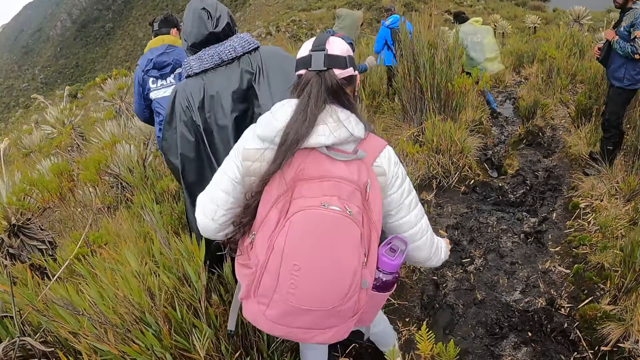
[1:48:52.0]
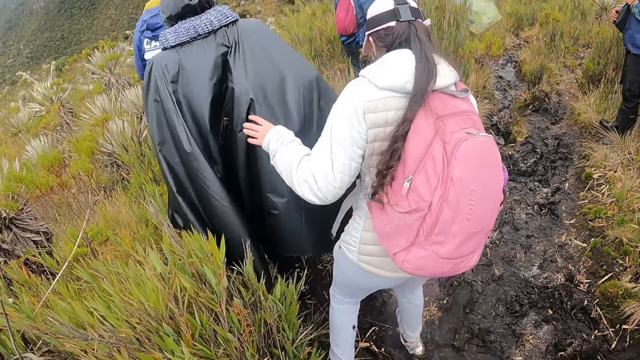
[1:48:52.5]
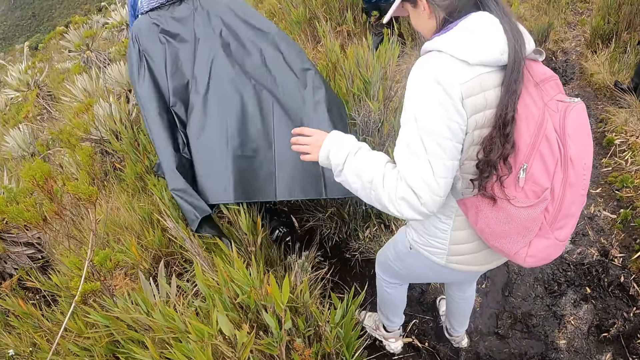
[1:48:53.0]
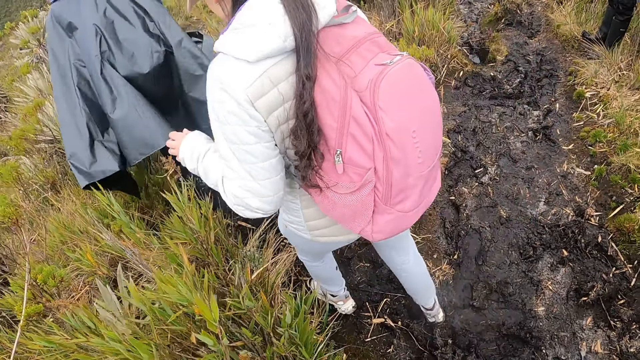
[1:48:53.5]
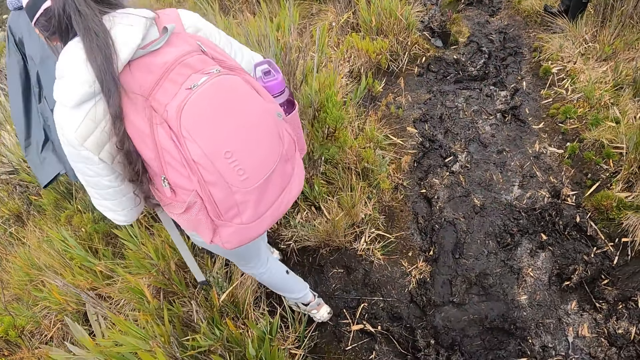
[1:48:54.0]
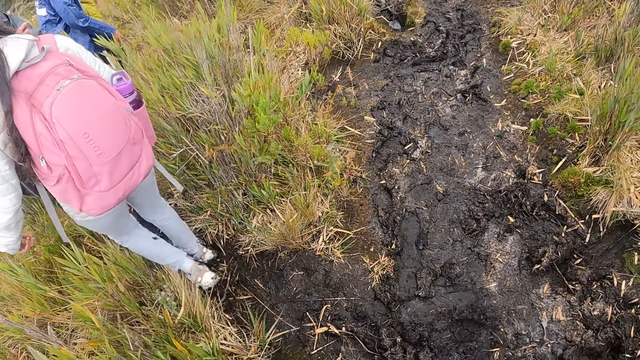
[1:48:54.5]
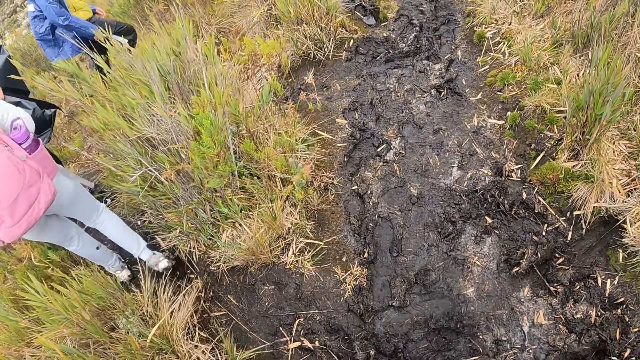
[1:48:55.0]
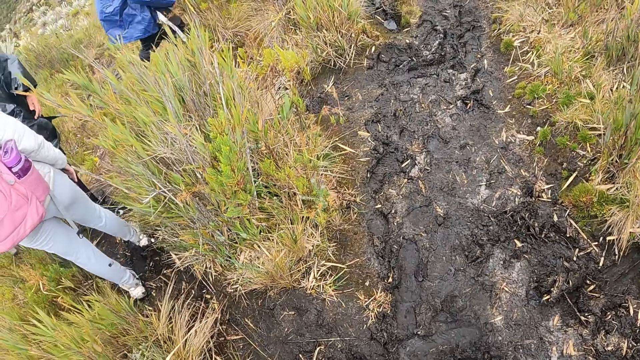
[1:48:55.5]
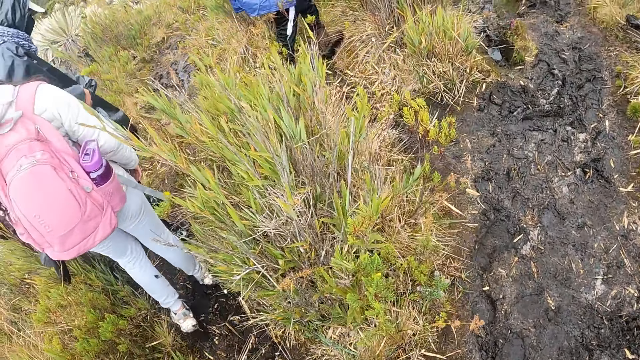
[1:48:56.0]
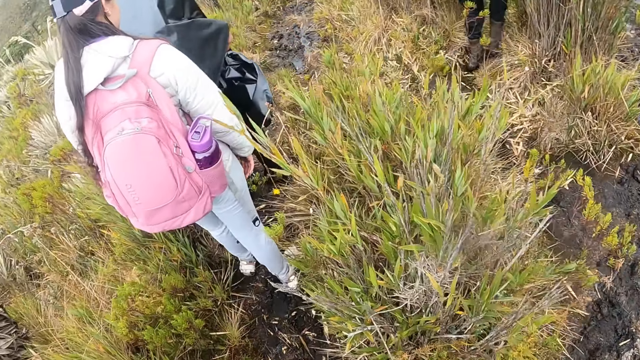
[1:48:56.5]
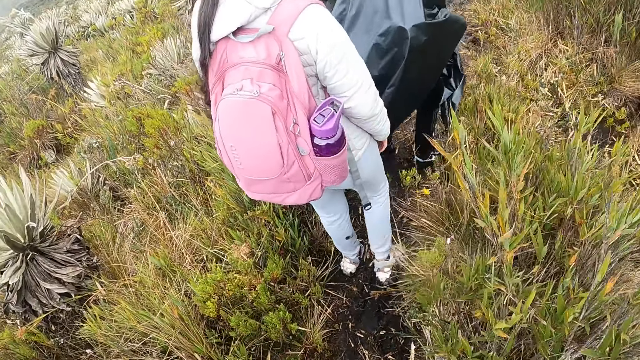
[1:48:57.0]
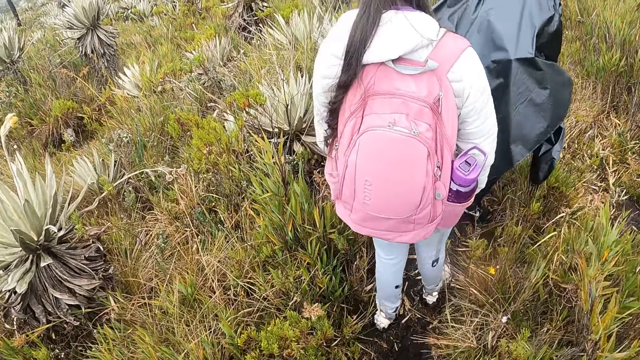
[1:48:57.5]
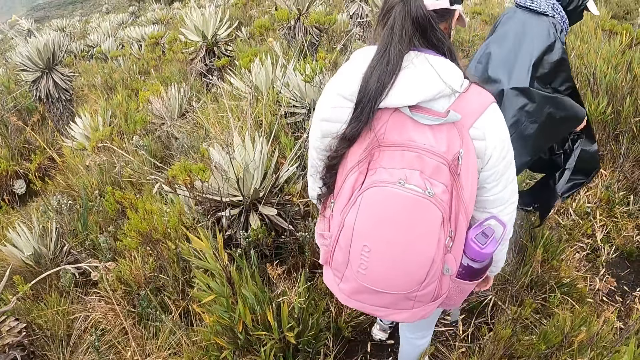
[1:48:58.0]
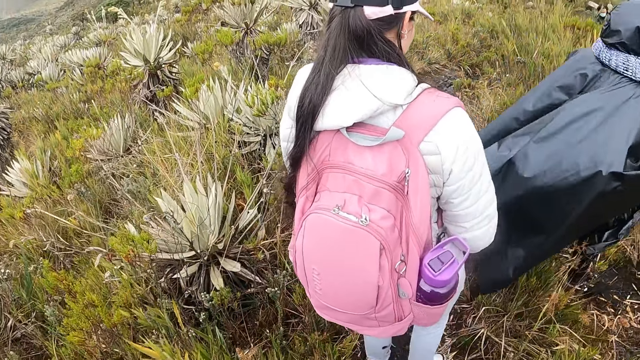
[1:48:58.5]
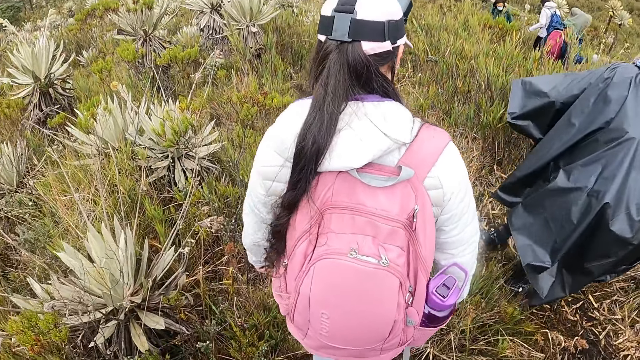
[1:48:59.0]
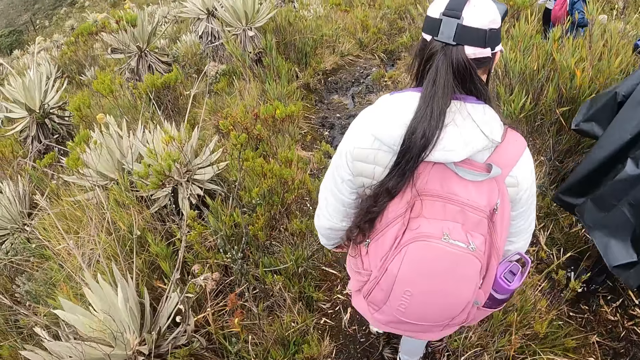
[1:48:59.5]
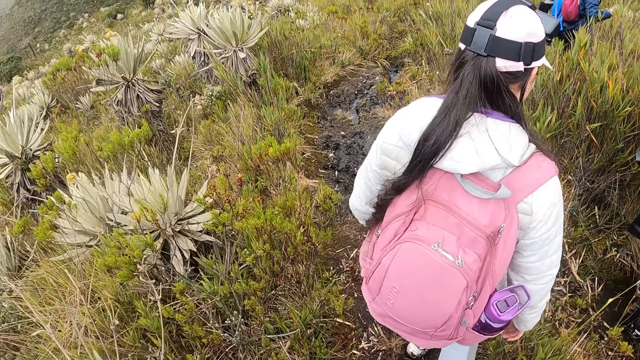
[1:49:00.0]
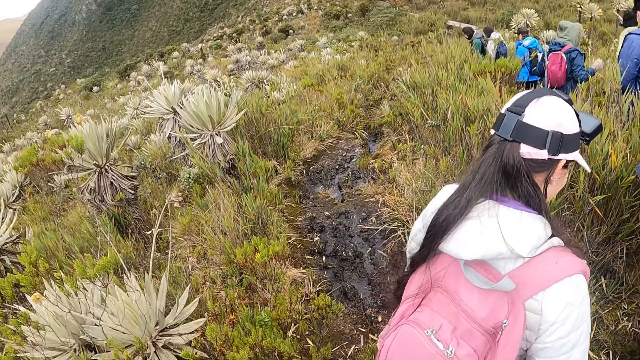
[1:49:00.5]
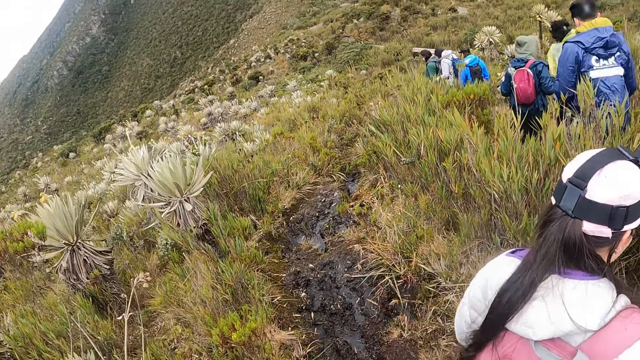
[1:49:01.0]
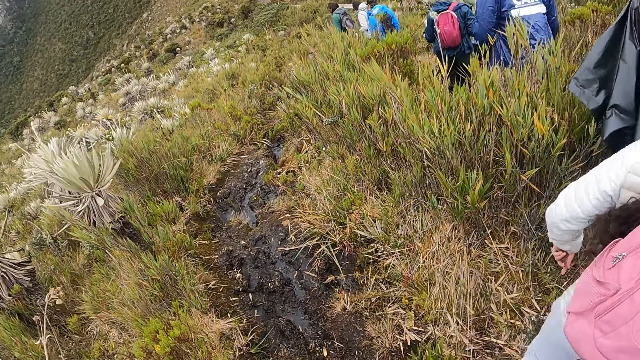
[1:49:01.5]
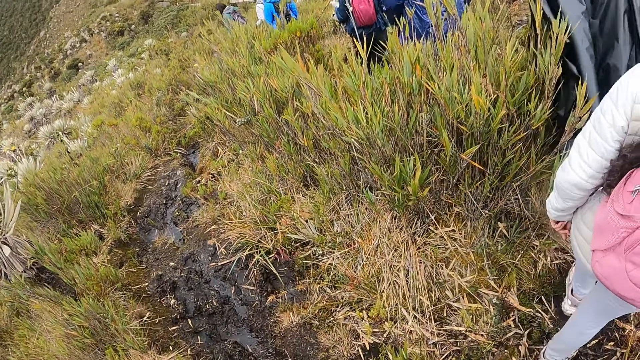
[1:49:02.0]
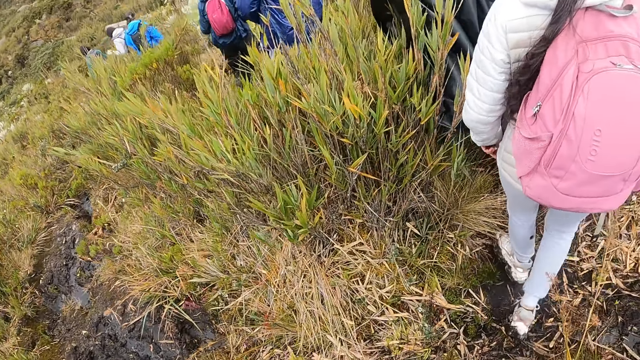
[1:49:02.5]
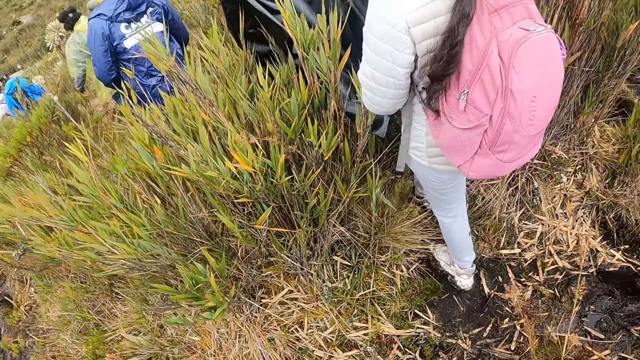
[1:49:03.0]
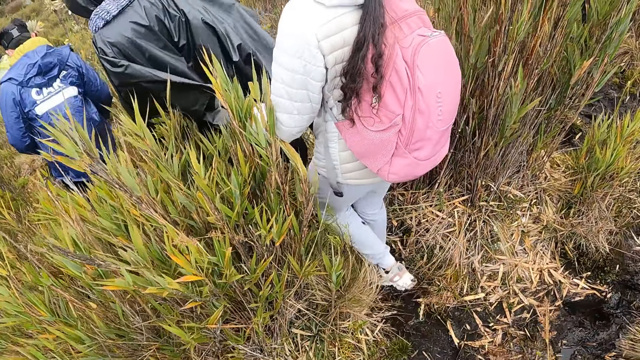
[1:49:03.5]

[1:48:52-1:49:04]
A person walks down the hill.

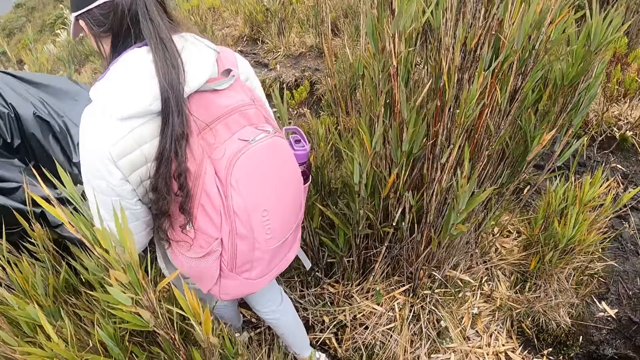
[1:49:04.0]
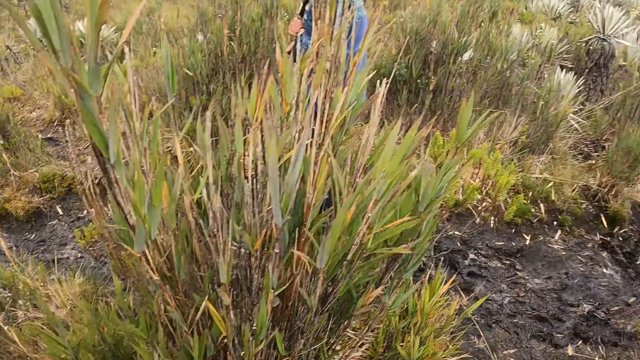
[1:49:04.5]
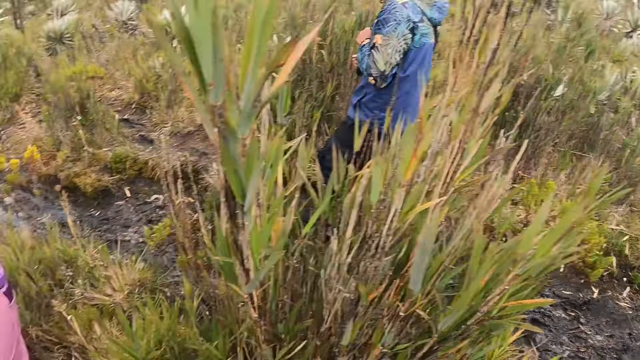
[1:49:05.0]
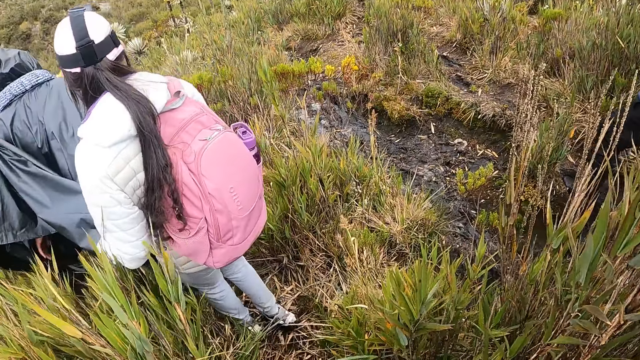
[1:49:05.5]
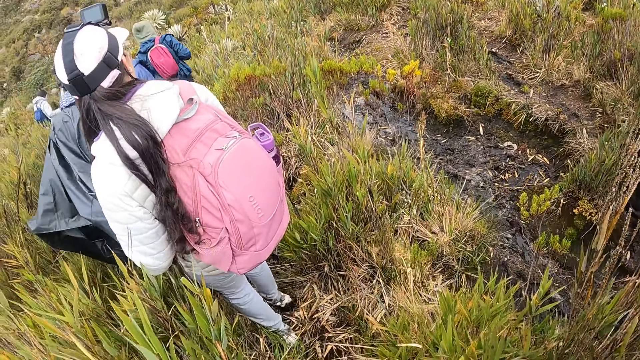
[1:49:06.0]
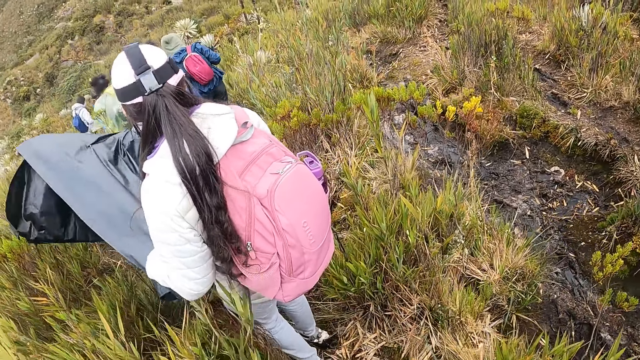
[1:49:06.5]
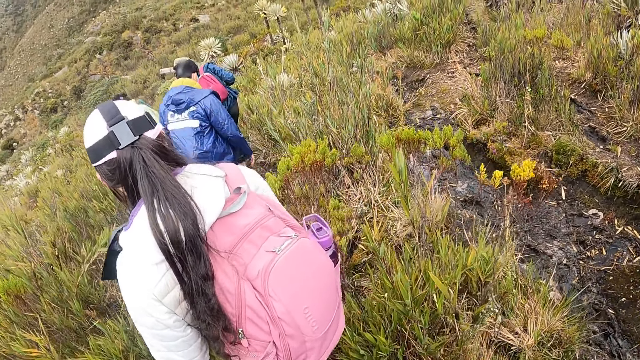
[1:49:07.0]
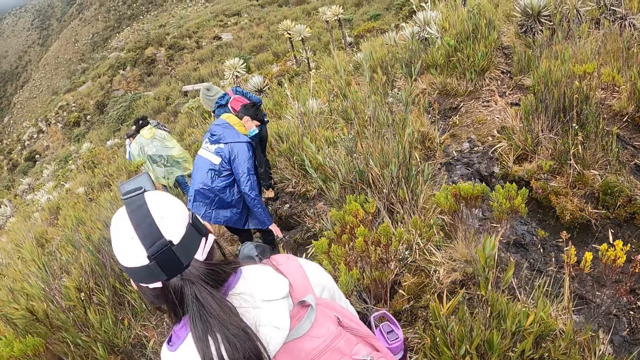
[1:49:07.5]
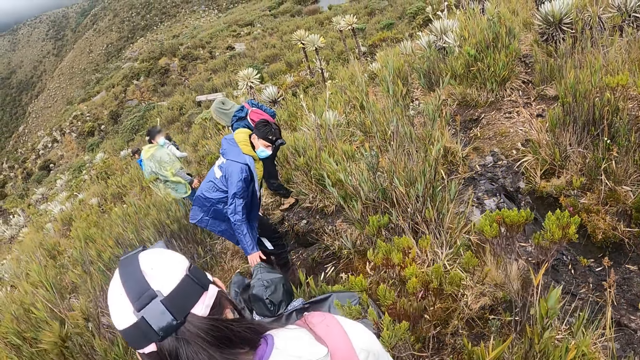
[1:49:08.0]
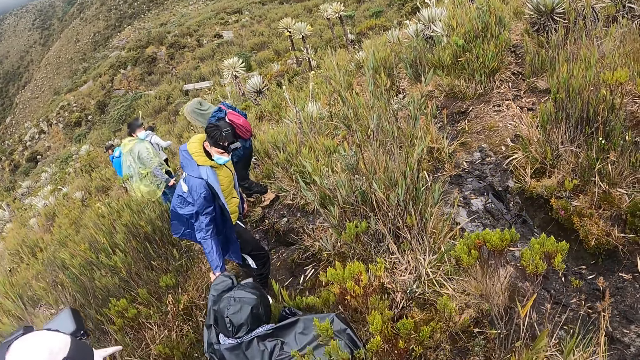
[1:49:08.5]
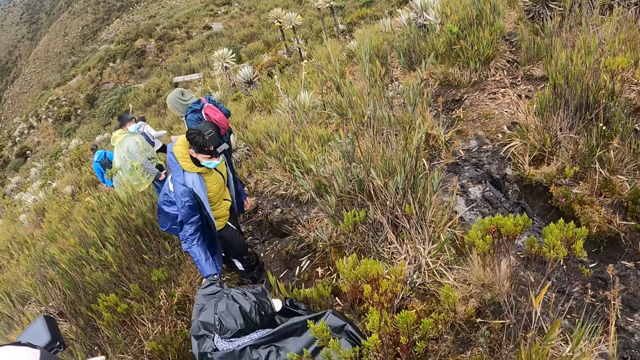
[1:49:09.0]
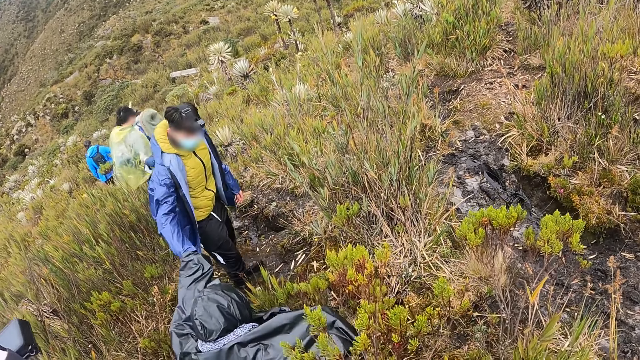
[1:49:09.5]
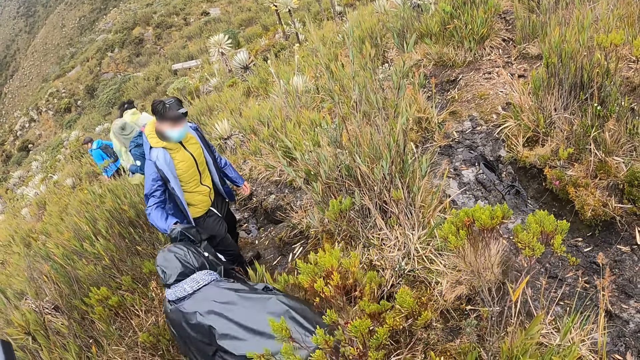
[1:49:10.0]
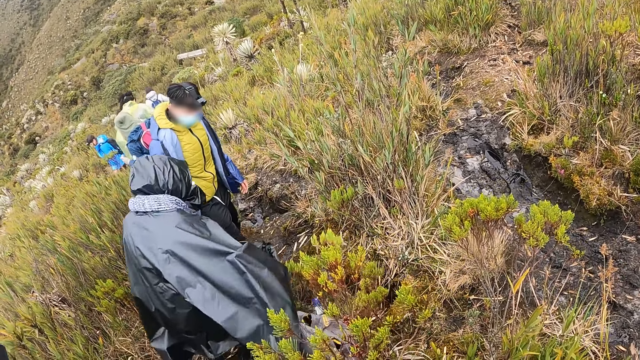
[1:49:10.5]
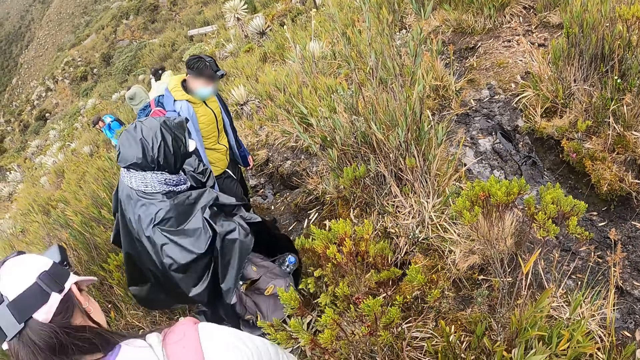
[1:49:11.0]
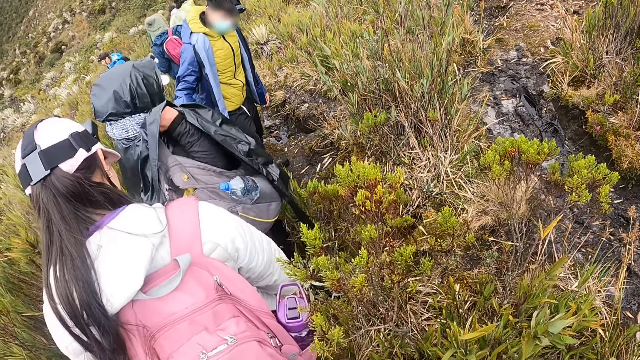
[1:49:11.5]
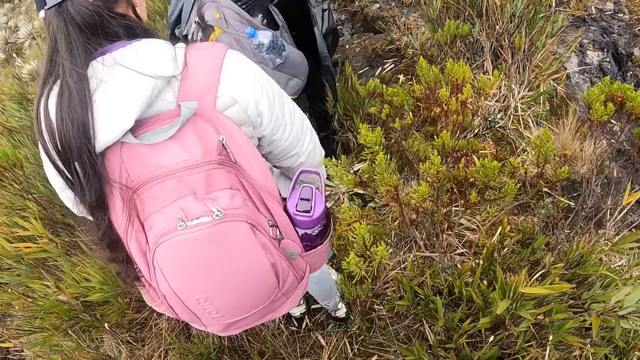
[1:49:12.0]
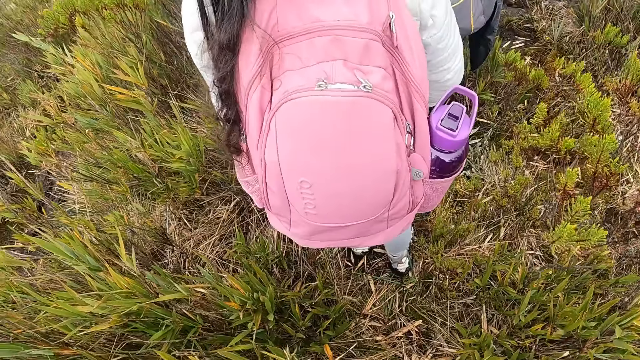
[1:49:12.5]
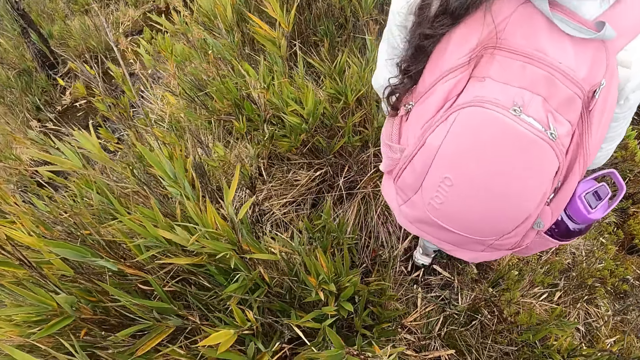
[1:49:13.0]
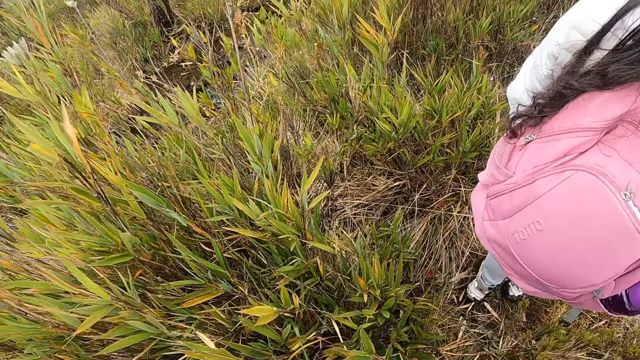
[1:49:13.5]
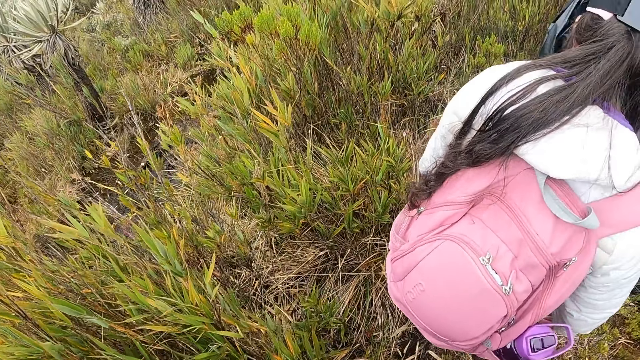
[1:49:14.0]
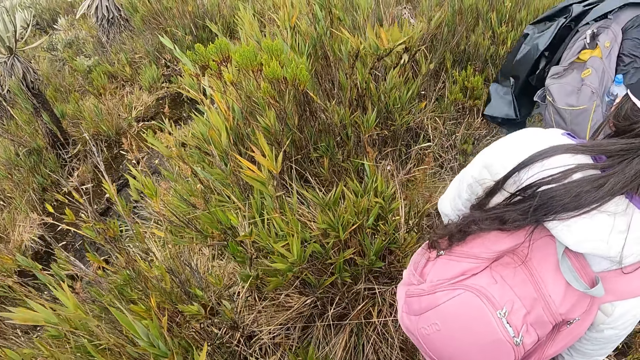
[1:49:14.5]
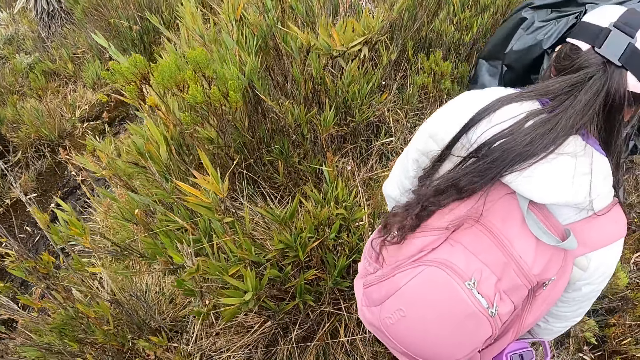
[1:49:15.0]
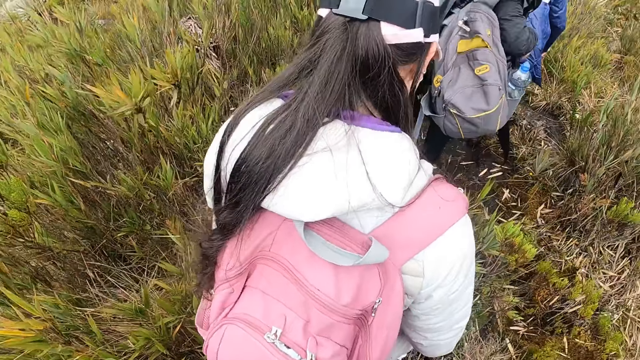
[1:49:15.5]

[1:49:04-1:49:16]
A woman falls on the ground. The woman places her left hand on a man's right hand. The man holds the woman's hand. The woman stands up from the ground. The woman lifts her backpack. The woman places the bag on her shoulder with her right hand. The camera wearer looks around.
